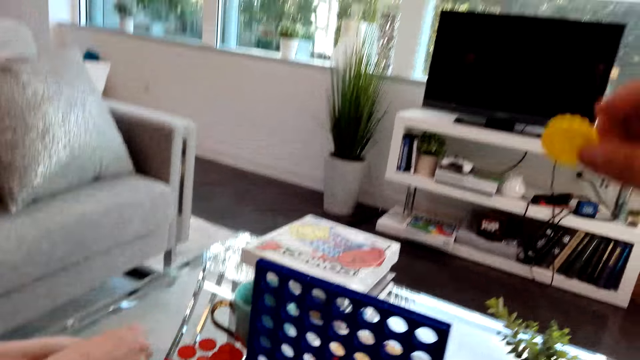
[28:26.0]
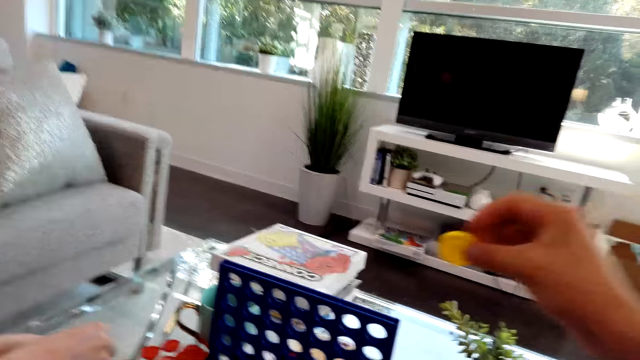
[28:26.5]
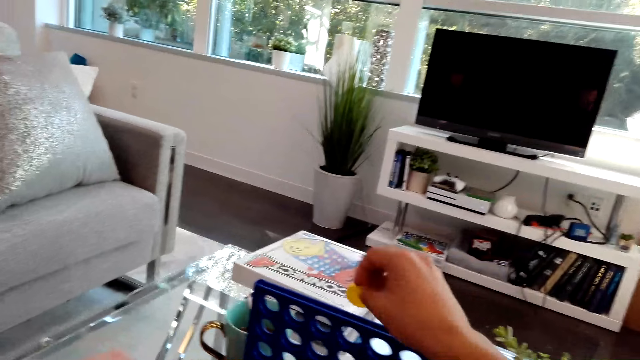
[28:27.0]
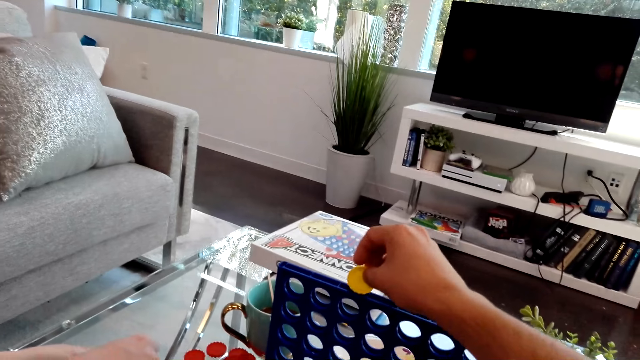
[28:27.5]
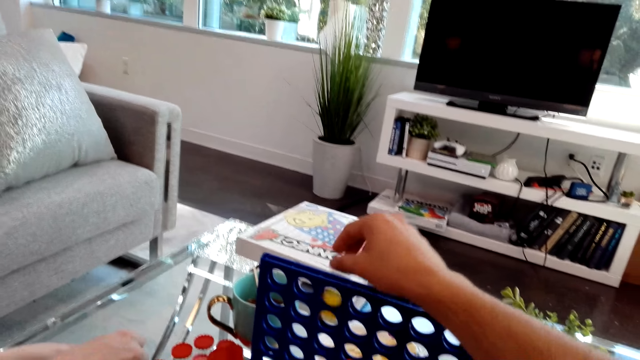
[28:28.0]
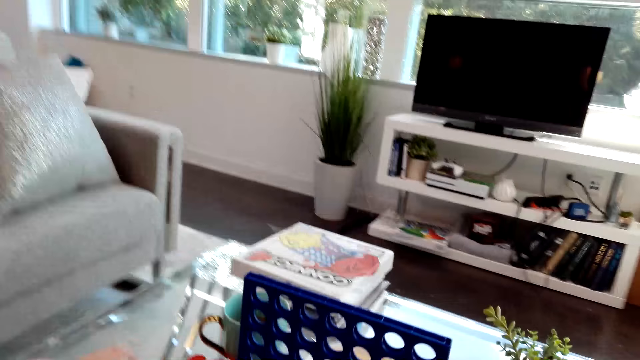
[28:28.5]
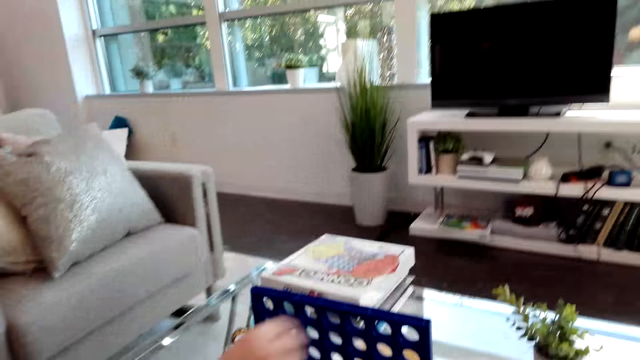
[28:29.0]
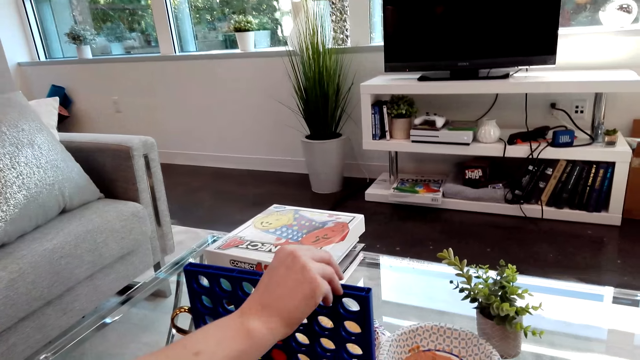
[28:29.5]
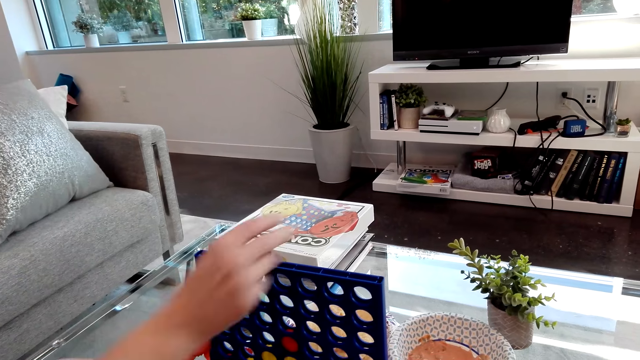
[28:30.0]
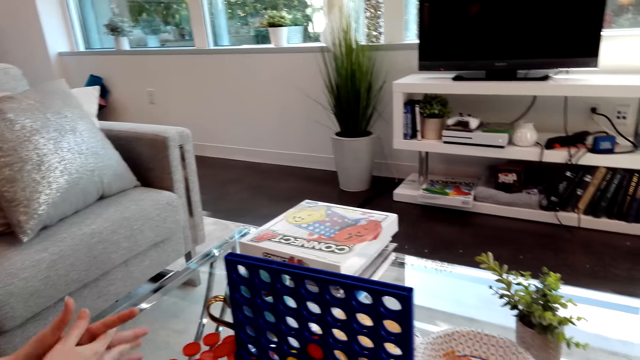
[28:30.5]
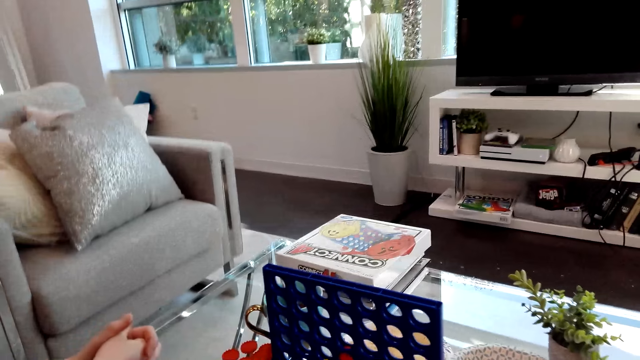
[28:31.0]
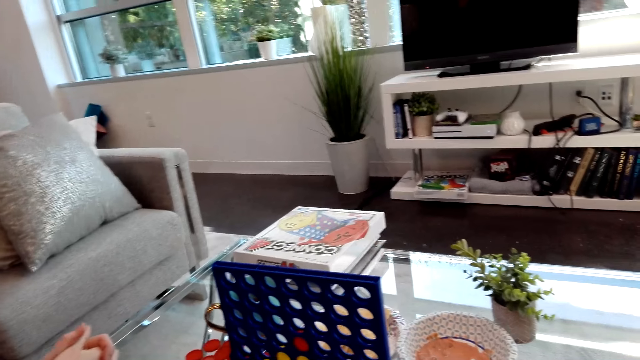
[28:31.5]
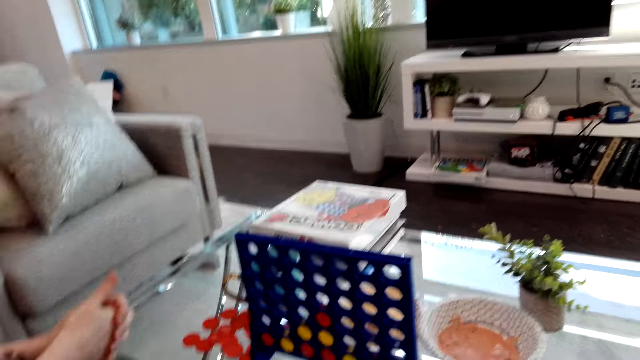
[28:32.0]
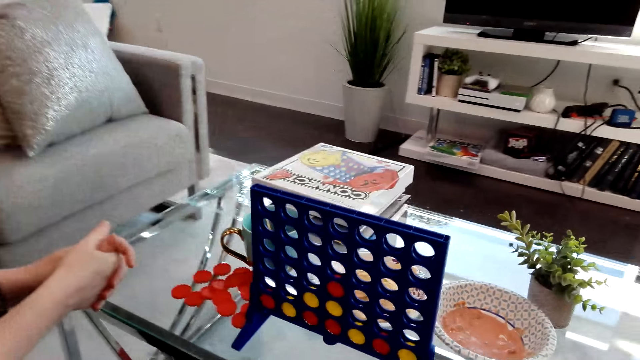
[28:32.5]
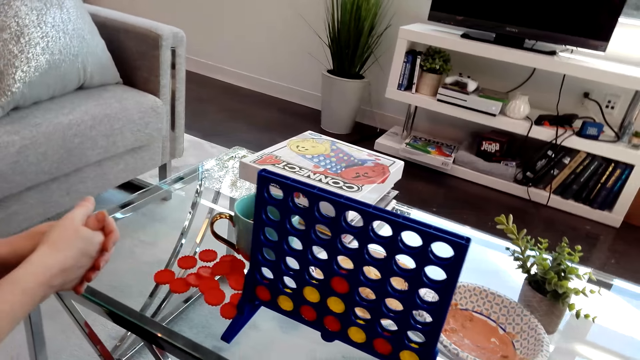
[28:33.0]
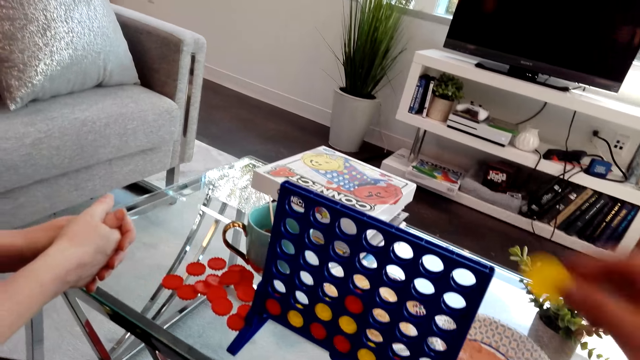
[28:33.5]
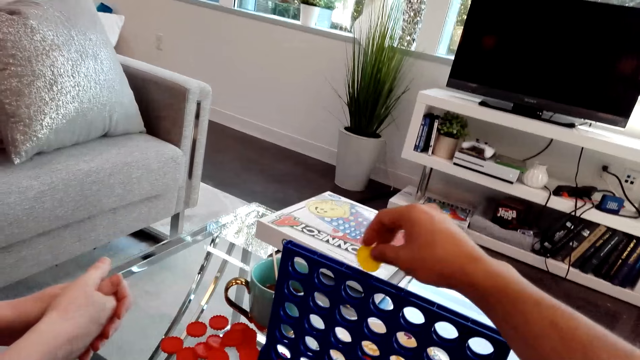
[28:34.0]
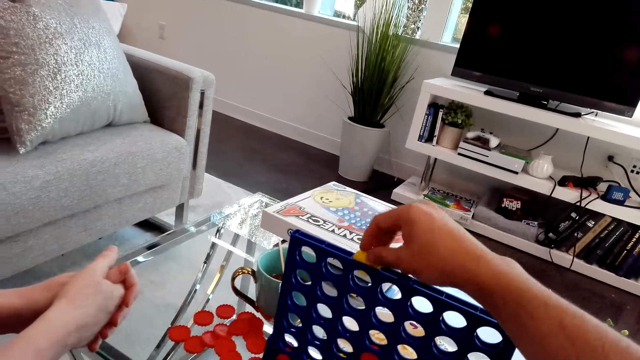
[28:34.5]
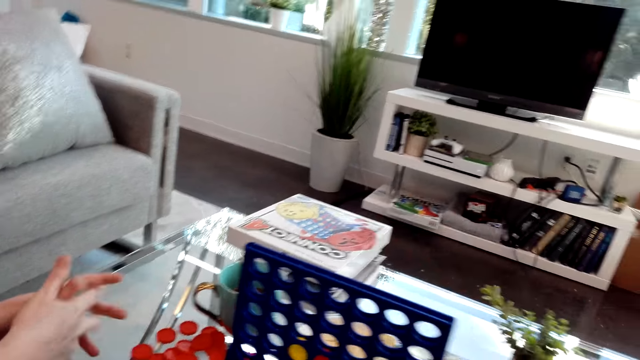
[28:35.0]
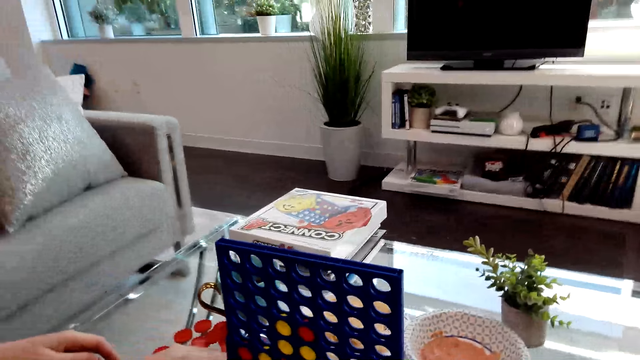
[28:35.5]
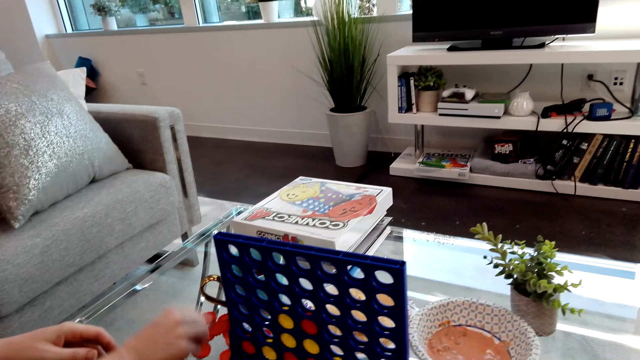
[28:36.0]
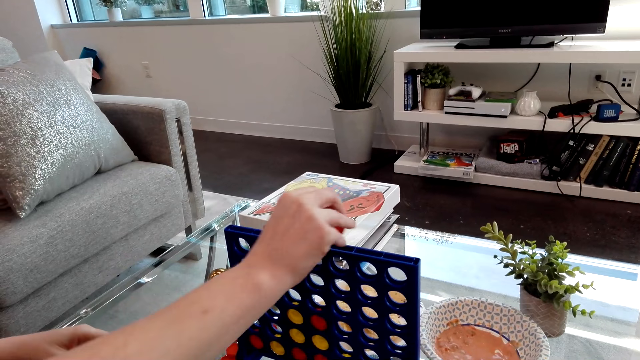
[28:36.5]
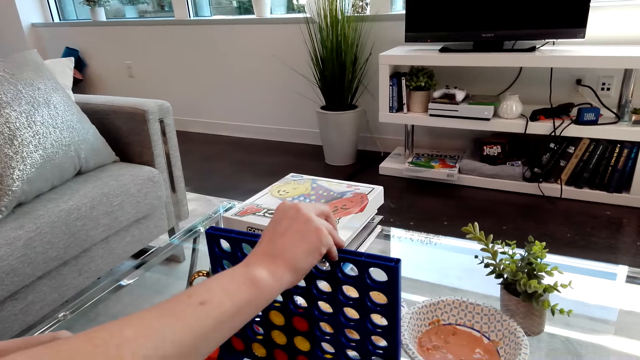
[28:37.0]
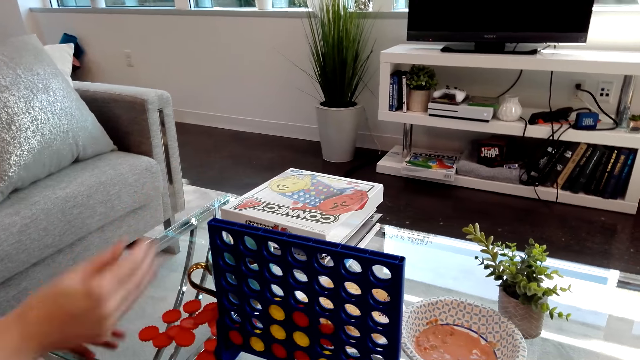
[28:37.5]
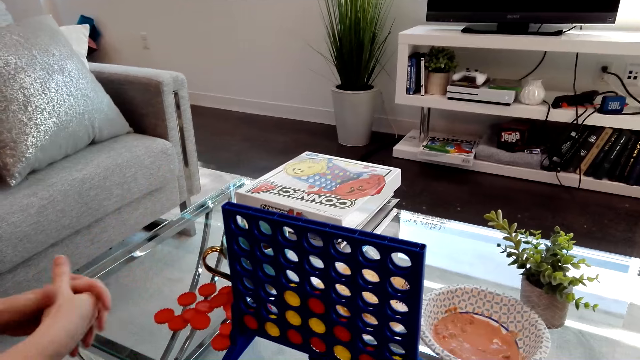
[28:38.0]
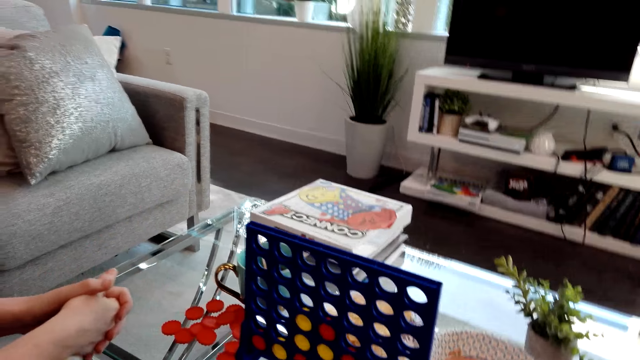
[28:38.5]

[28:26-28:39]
The camera wearer drops Connect 4 game coins on the board. A lady drops Connect 4 game coins on the board. The camera wearer drops Connect 4 game coins on the board. The lady picks Connect 4 game coins from the box and drops Connect 4 game coins on the board.

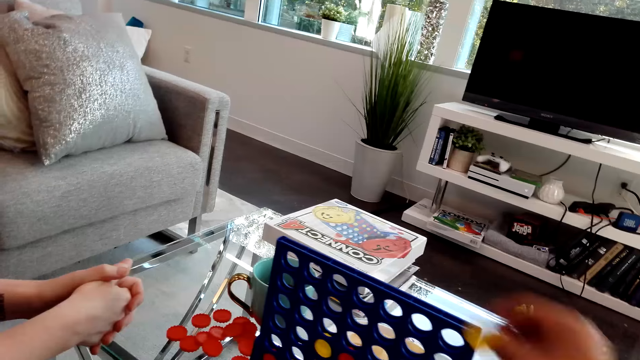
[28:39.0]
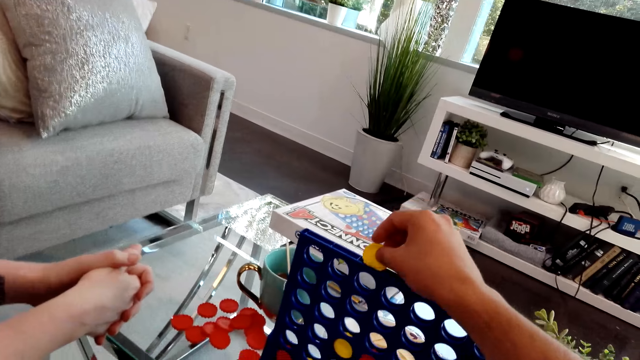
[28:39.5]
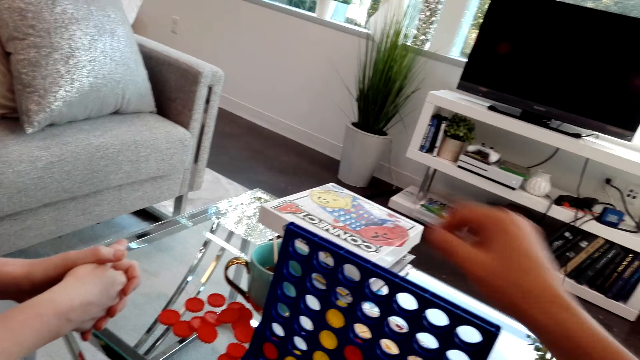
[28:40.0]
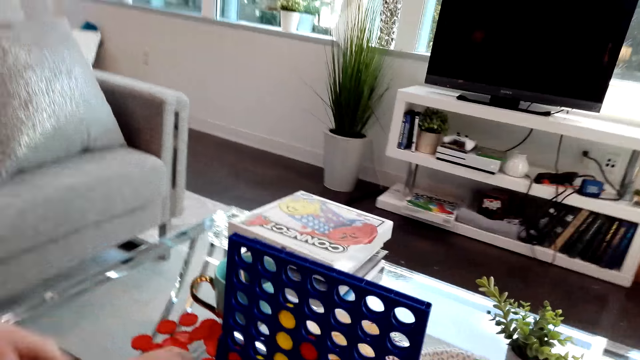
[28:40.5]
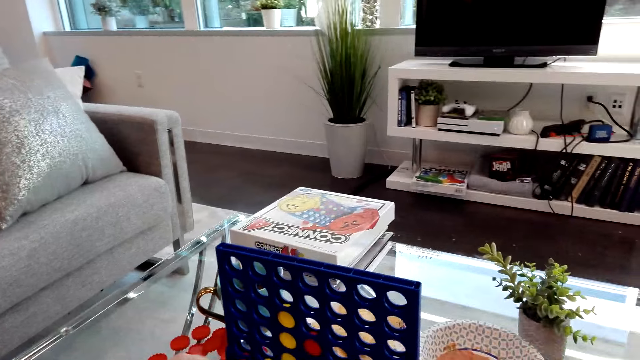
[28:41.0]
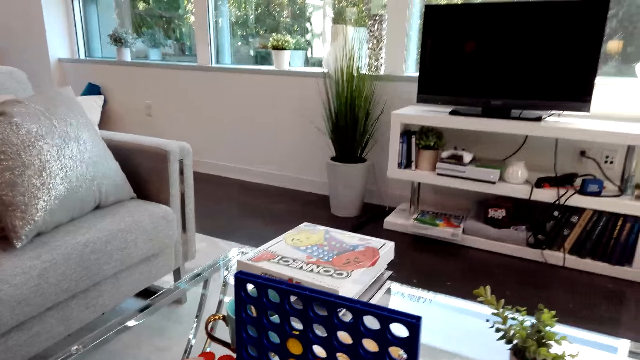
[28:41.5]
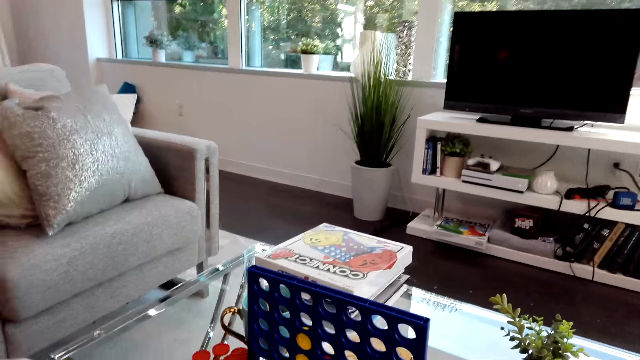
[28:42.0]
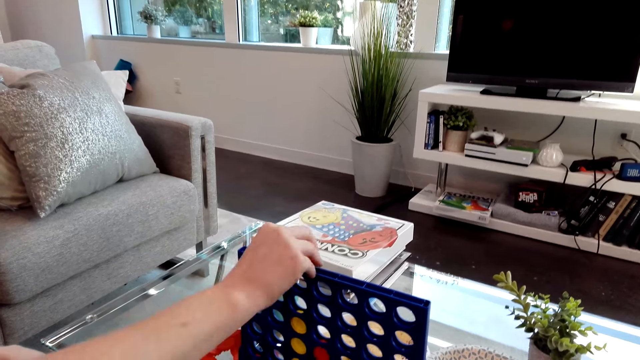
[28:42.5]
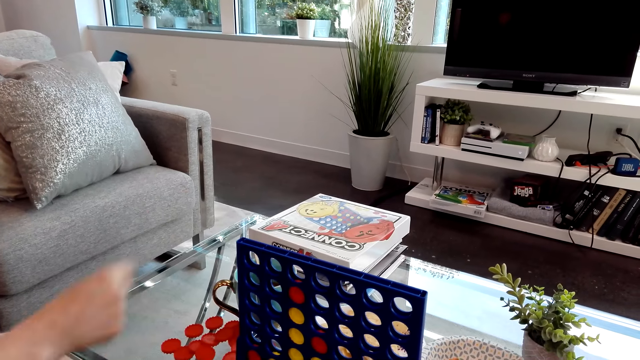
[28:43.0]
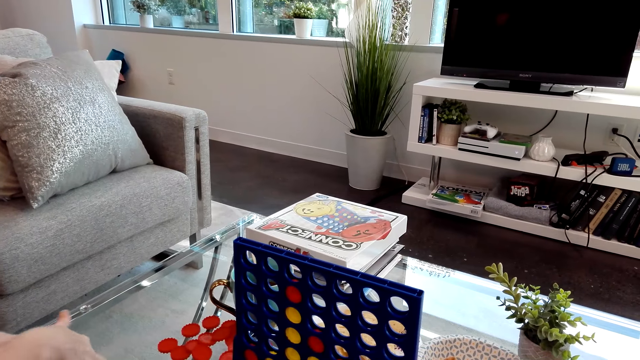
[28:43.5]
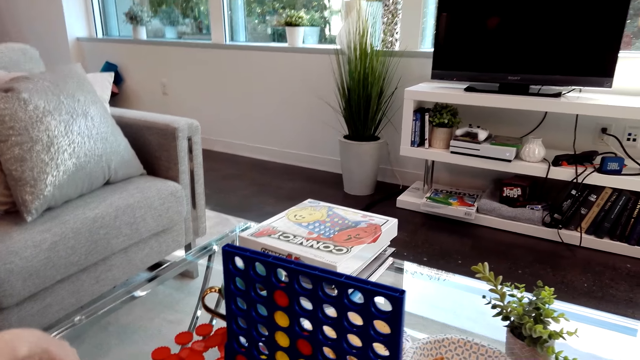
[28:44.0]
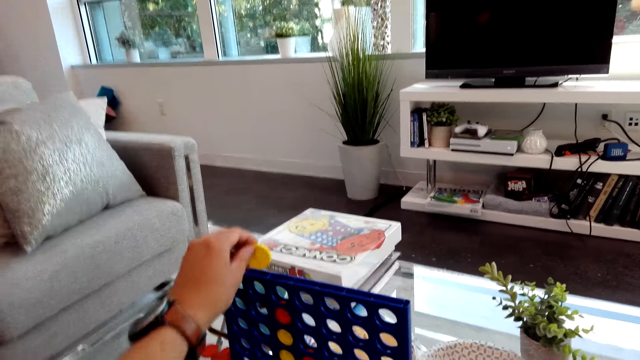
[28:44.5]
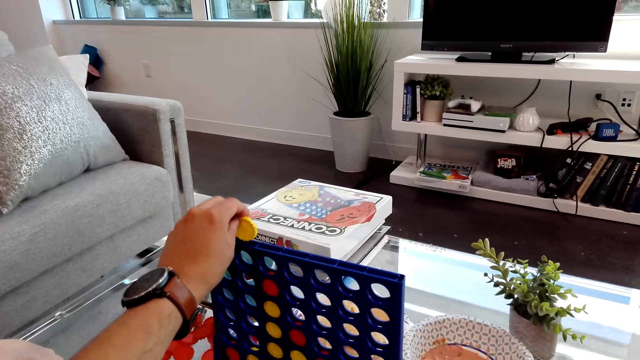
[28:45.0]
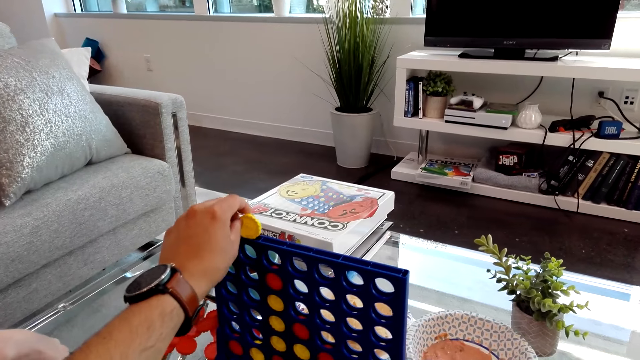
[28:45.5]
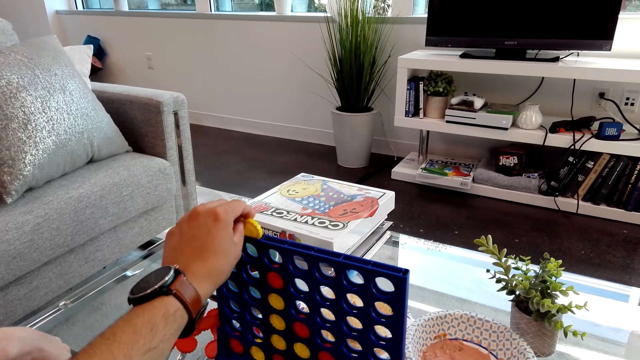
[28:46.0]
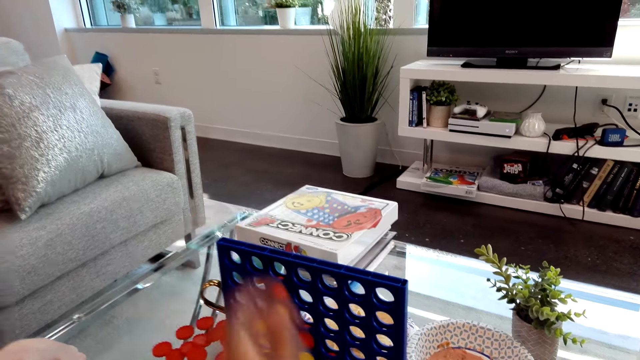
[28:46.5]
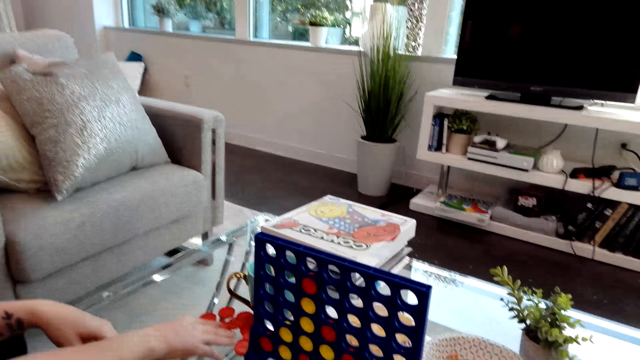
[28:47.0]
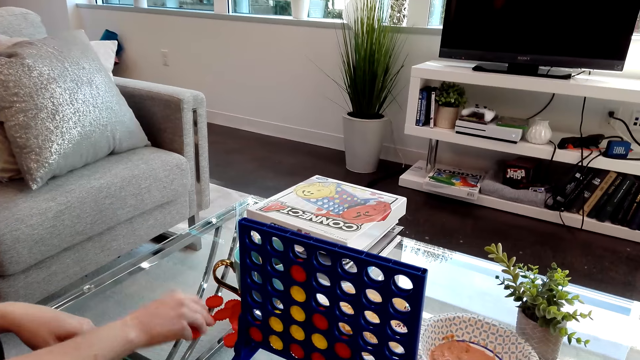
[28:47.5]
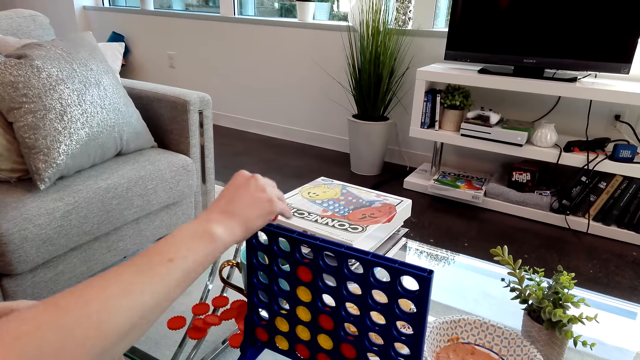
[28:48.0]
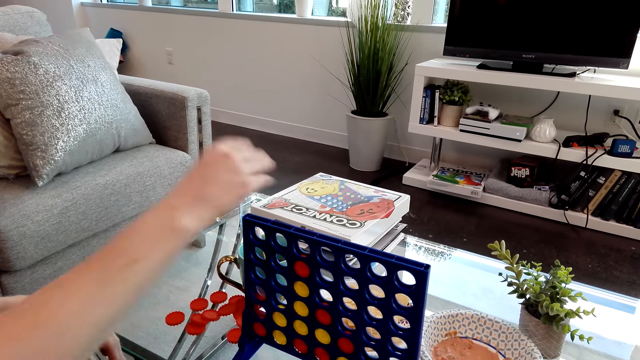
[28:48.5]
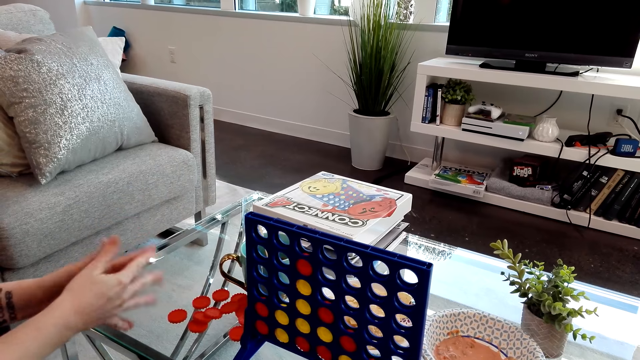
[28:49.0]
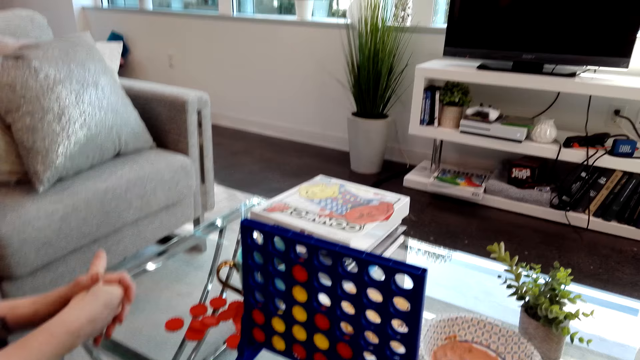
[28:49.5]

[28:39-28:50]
The camera wearer drops Connect 4 game coins on the board. A lady drops Connect 4 game coins on the board. The camera wearer drops Connect 4 game coins on the board. The lady drops Connect 4 game coins on the board.
